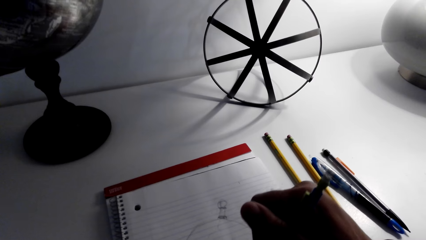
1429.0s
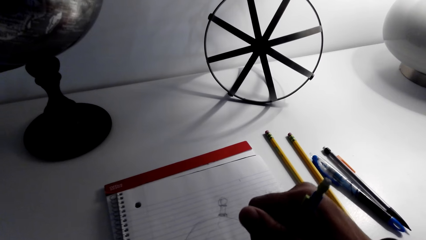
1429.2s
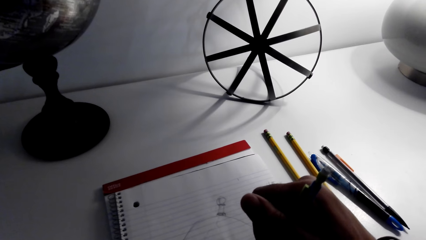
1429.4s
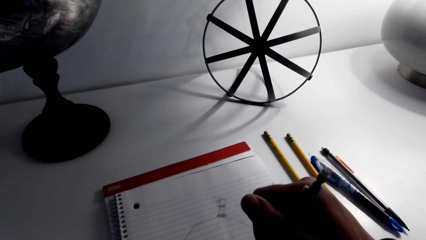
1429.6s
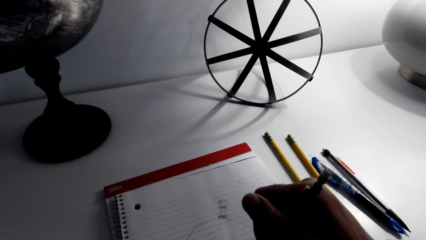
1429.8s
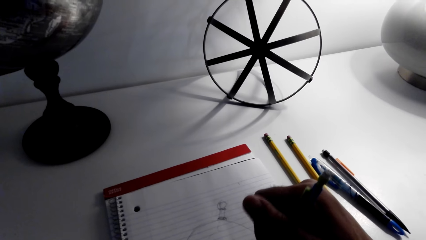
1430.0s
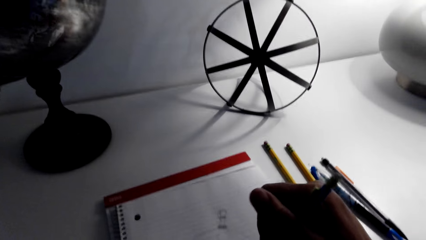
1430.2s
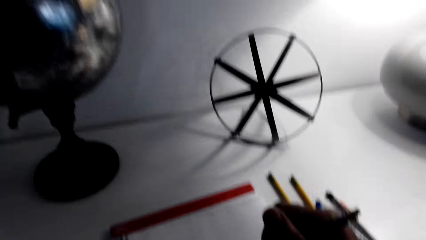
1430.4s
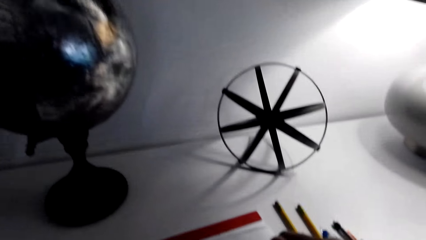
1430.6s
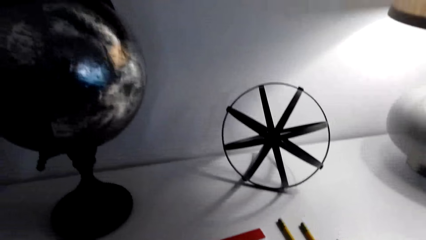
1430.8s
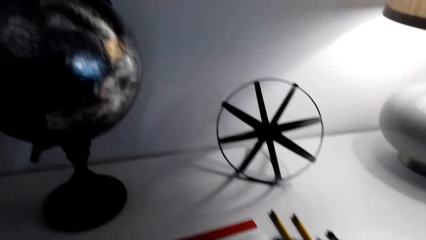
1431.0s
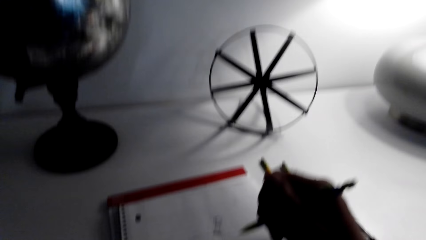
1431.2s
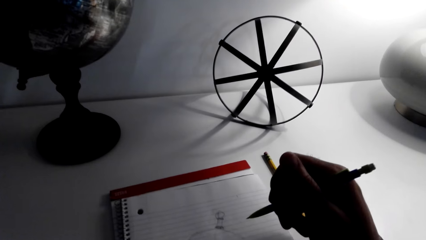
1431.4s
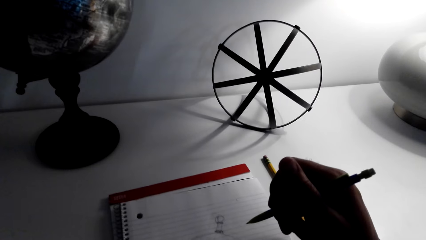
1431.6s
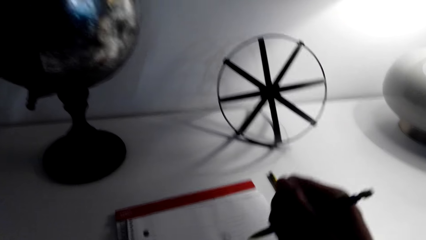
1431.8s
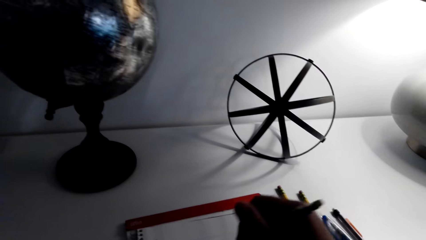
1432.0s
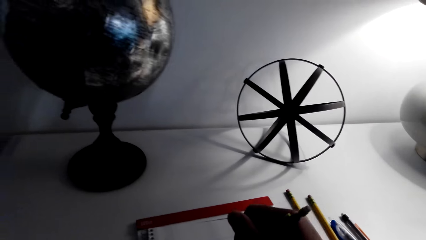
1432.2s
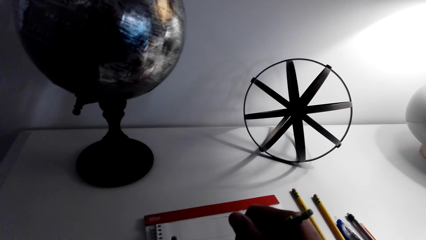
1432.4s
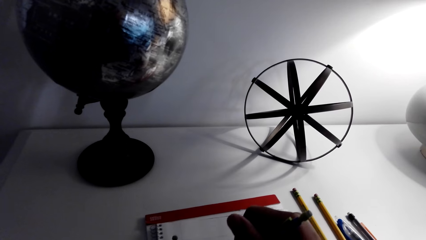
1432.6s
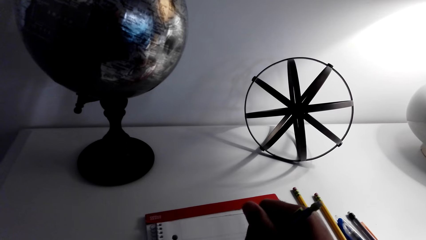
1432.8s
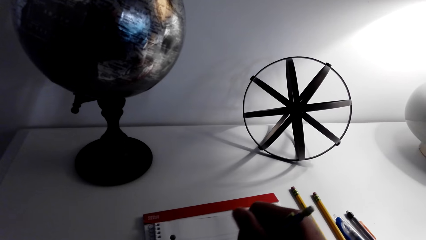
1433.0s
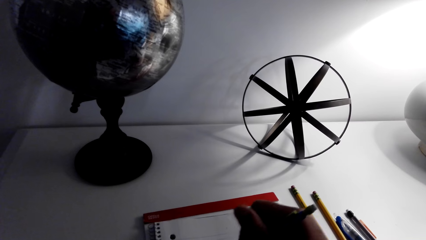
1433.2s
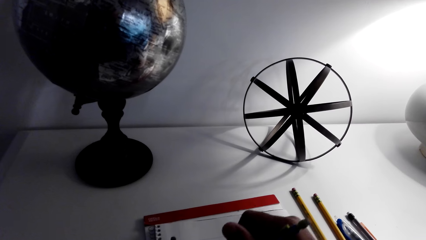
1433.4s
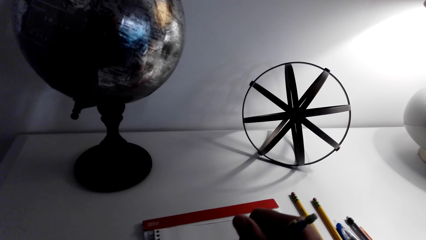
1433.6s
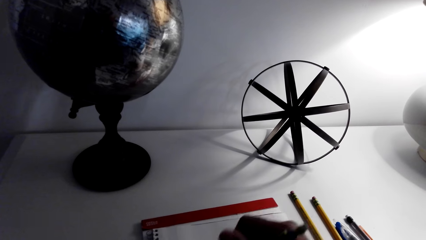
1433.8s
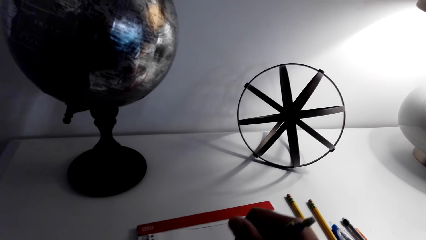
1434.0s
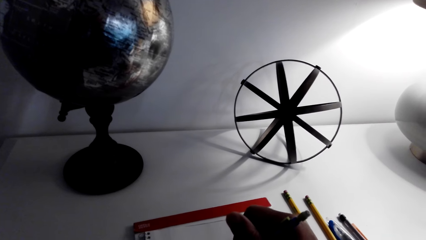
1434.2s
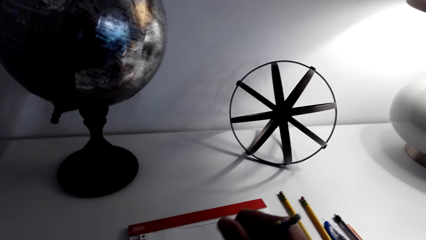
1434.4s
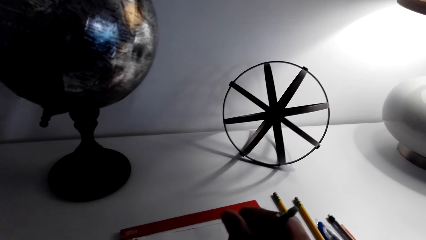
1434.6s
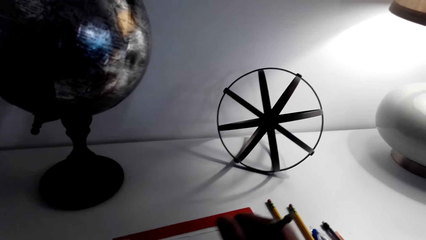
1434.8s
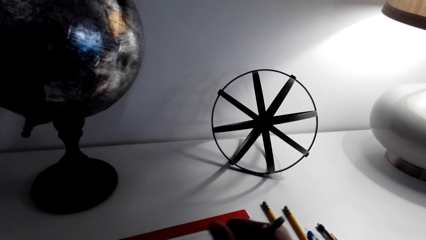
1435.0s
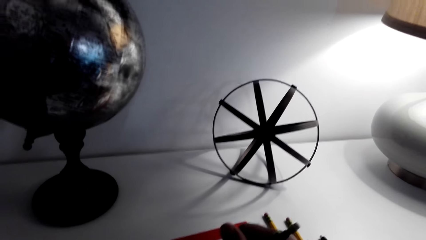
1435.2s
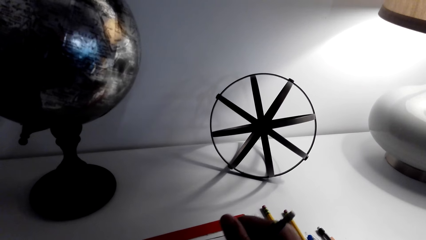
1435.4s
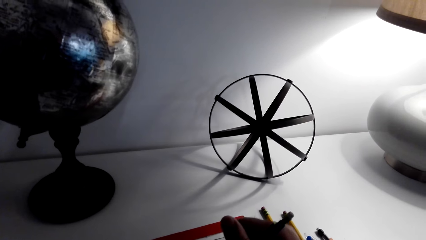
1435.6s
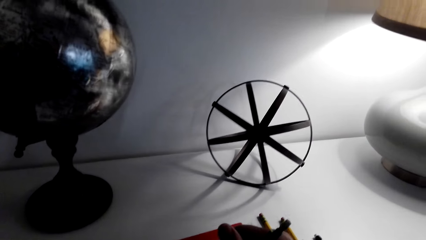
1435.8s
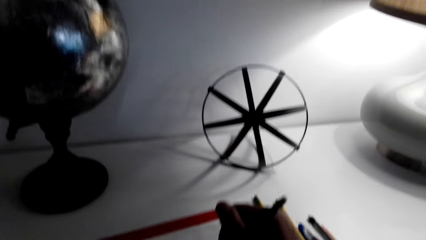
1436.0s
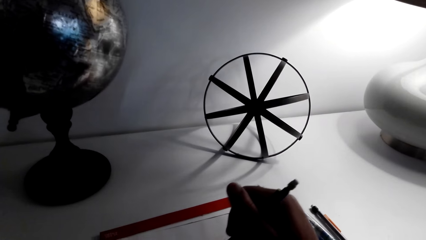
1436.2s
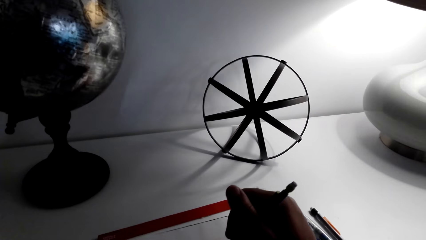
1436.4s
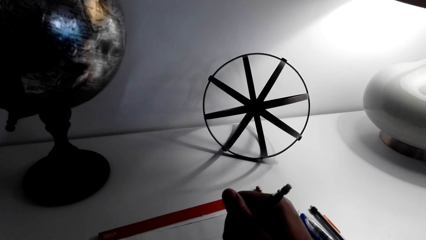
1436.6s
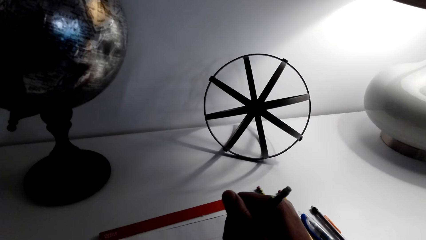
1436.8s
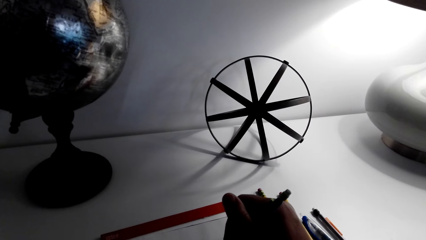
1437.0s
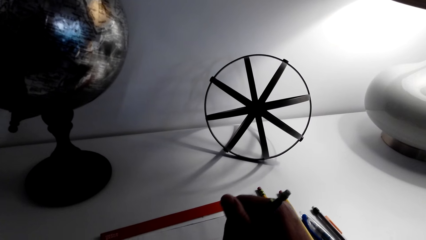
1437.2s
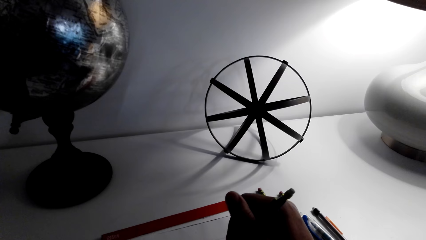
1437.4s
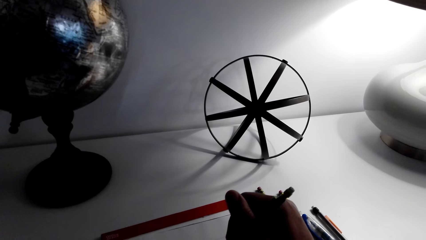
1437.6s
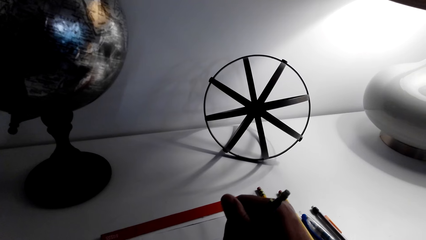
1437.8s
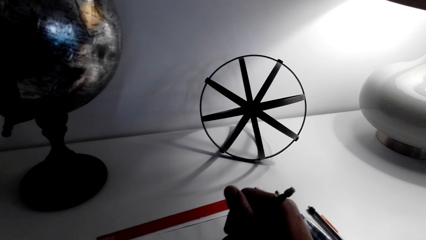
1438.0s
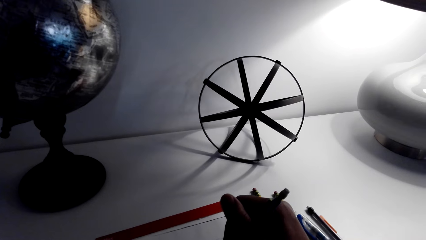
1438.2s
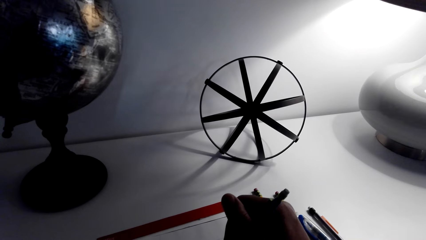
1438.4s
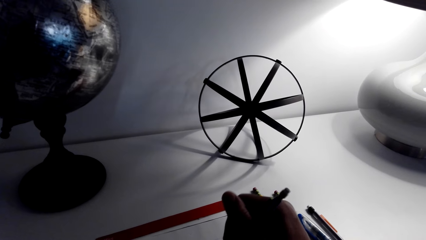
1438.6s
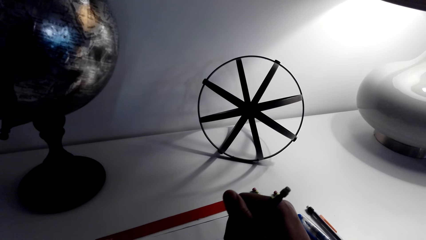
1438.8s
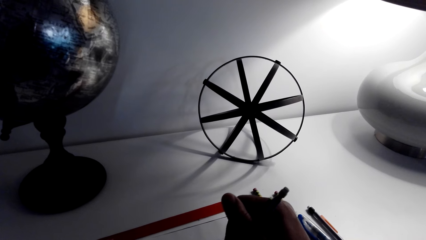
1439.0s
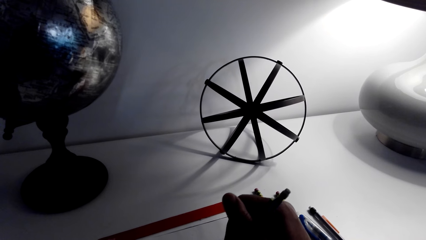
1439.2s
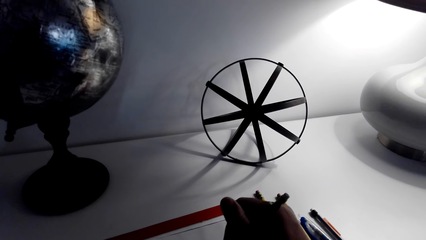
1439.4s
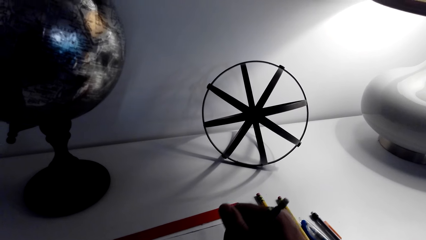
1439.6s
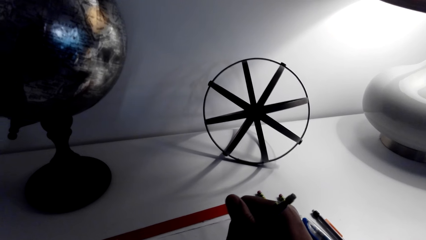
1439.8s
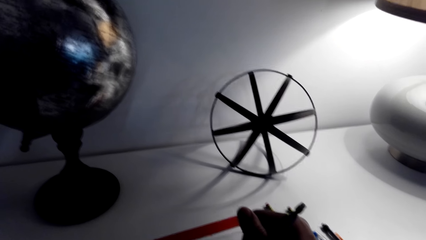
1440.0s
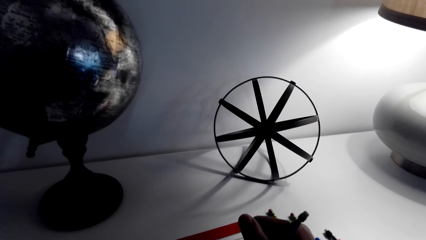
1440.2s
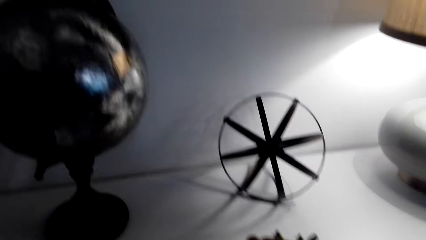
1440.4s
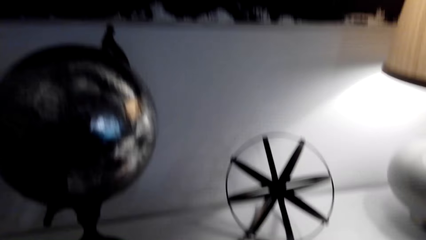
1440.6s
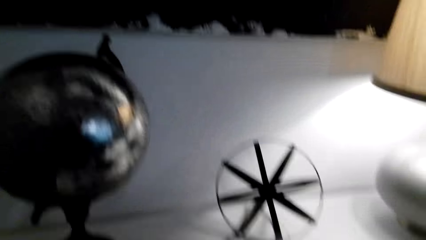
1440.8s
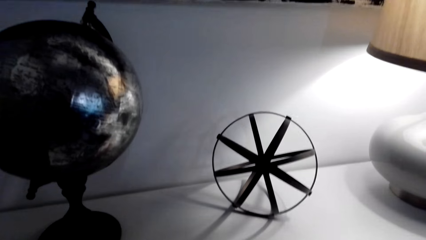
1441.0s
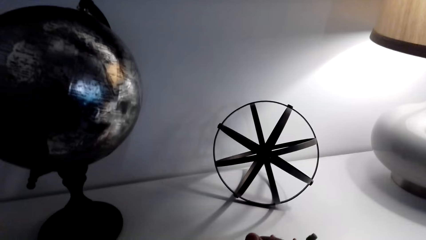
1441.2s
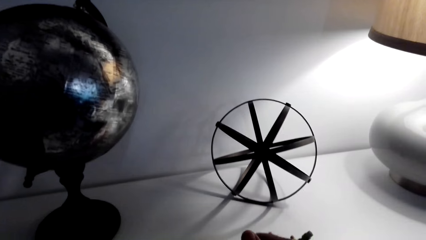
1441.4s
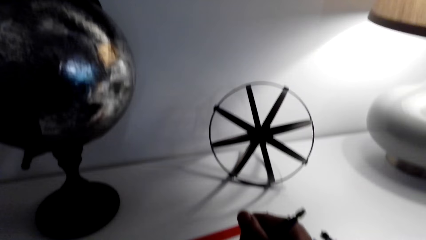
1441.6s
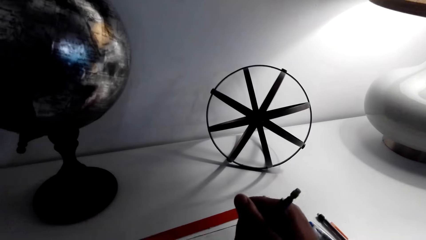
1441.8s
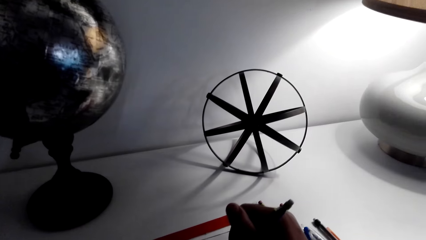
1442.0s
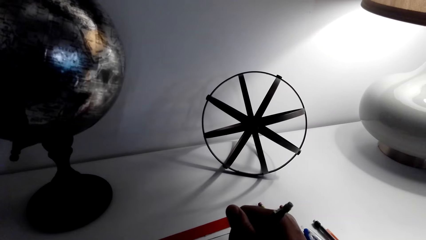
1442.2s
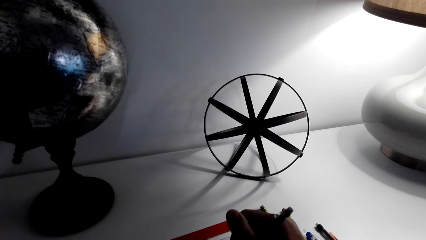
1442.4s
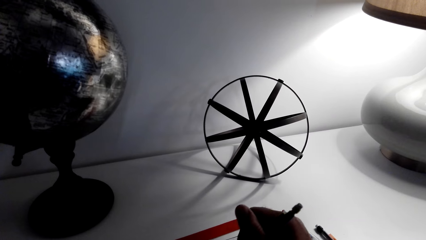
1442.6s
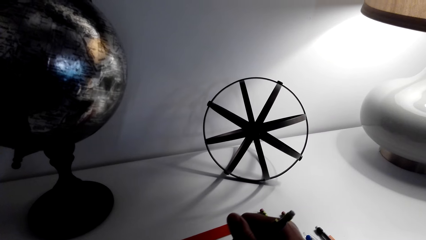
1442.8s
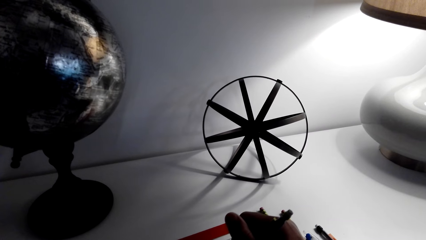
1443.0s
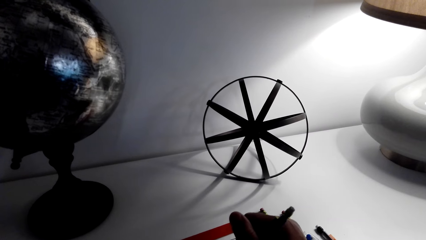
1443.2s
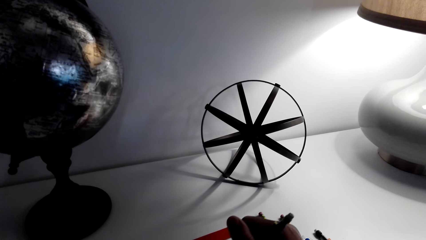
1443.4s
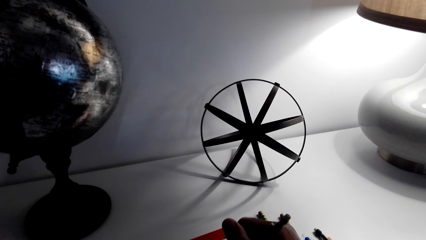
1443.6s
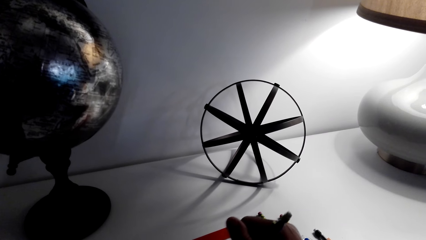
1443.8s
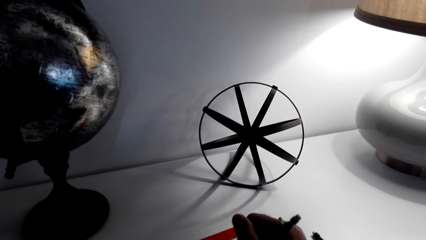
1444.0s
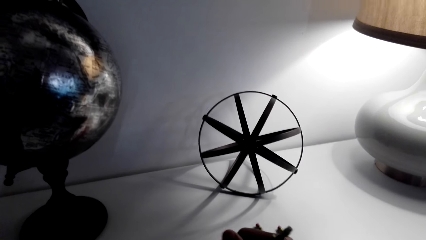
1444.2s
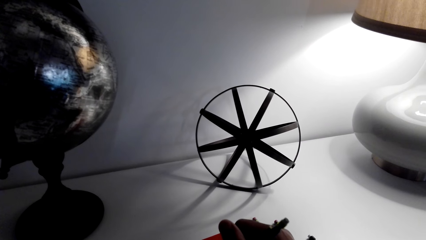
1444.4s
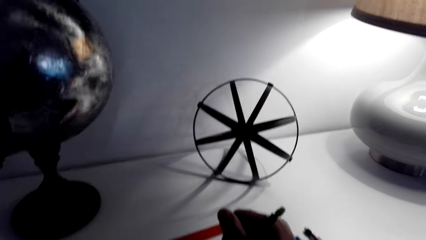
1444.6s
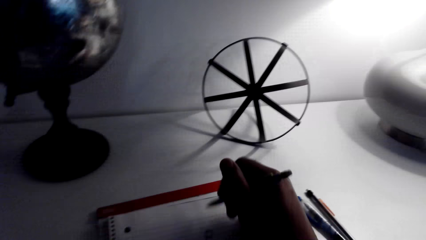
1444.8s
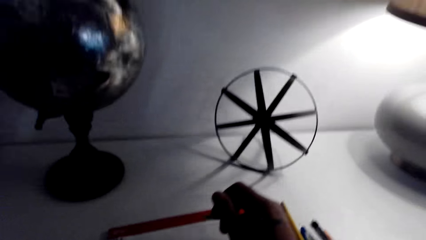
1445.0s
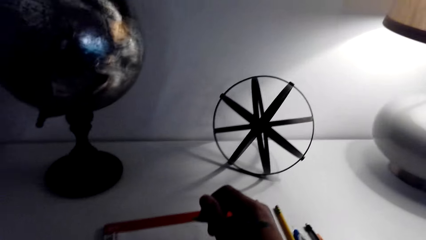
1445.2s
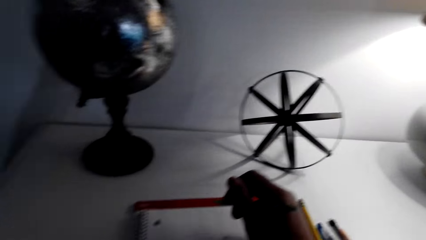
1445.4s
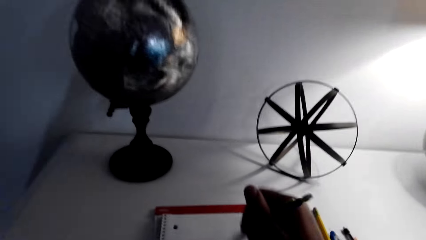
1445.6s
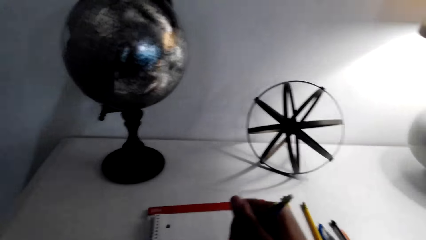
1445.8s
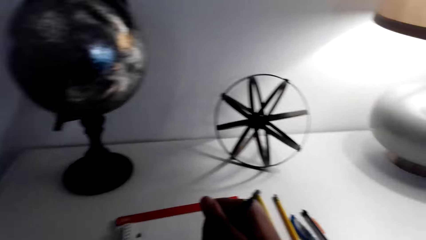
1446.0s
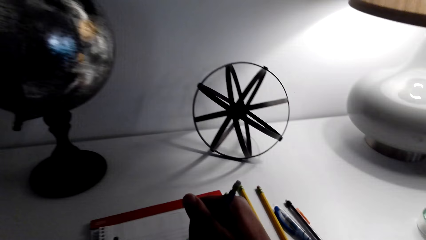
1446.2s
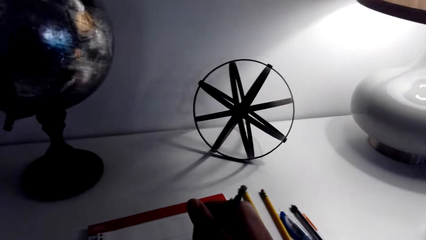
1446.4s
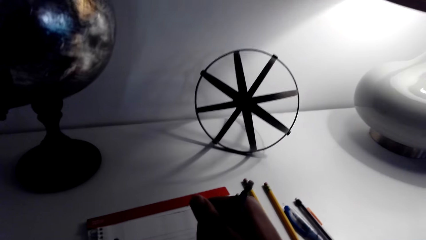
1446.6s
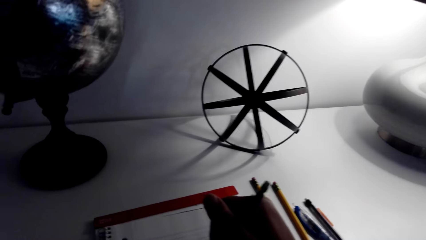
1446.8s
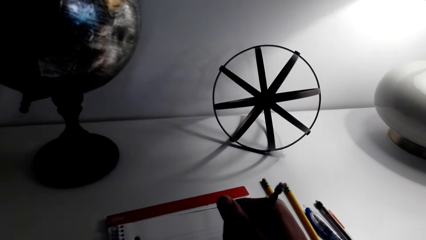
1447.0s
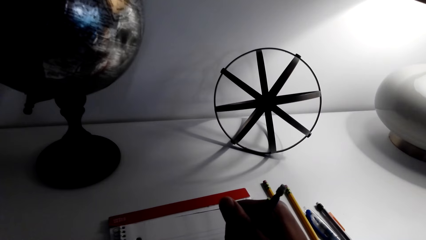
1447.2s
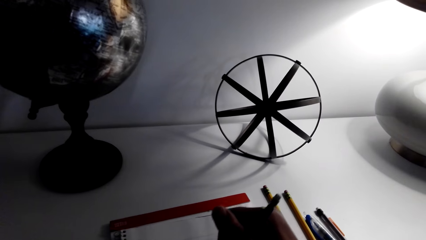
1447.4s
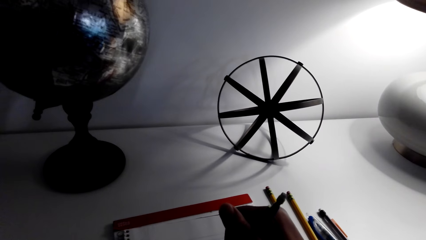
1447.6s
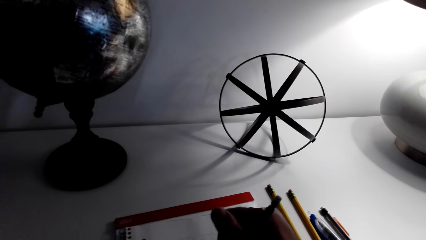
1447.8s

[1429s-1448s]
The camera wearer lifts the right hand. They draw. They draw again. They speak and look around. They draw. They draw again. They speak.
